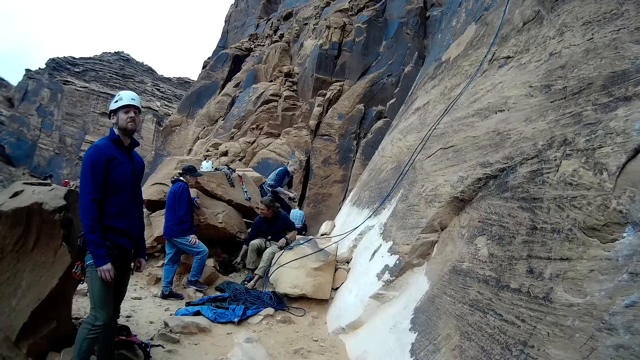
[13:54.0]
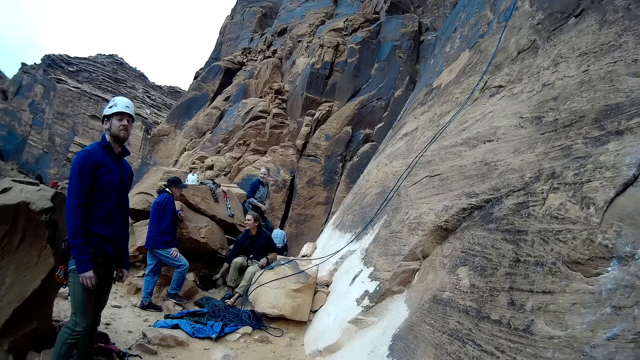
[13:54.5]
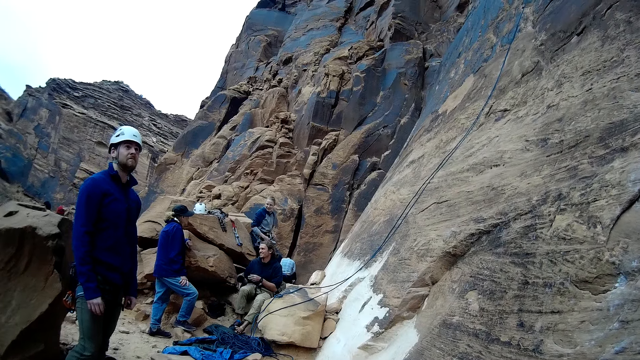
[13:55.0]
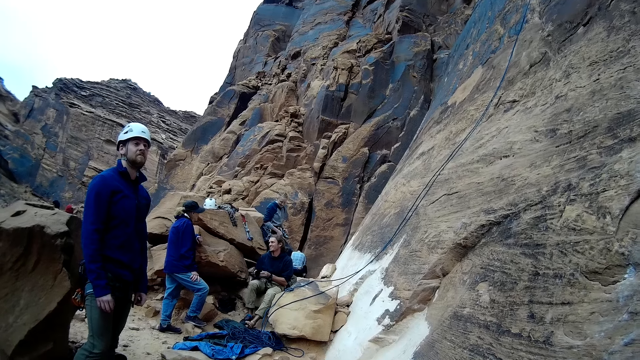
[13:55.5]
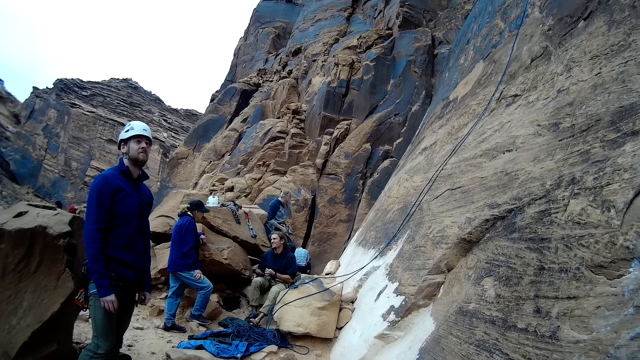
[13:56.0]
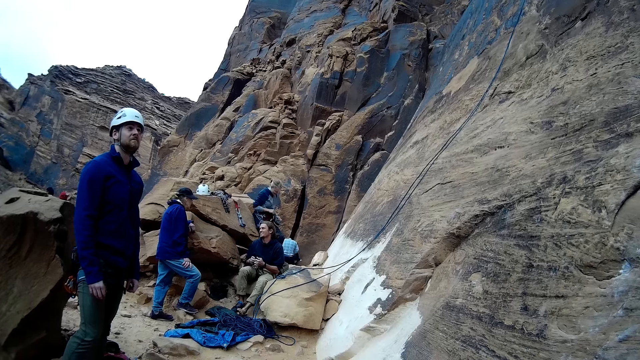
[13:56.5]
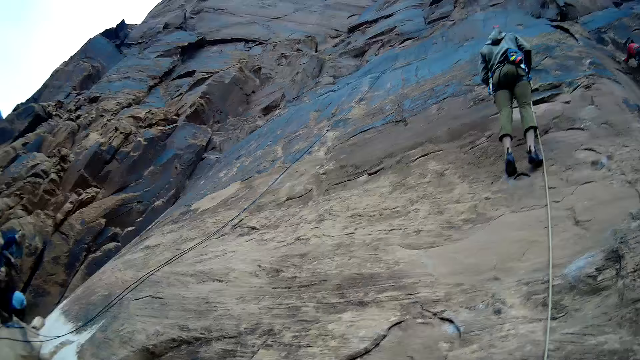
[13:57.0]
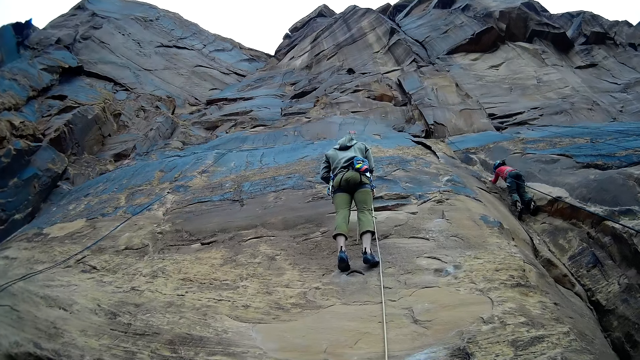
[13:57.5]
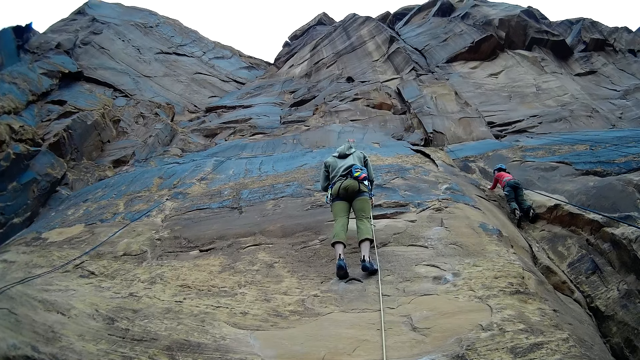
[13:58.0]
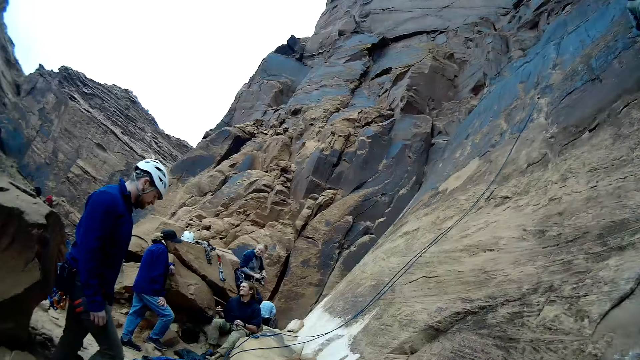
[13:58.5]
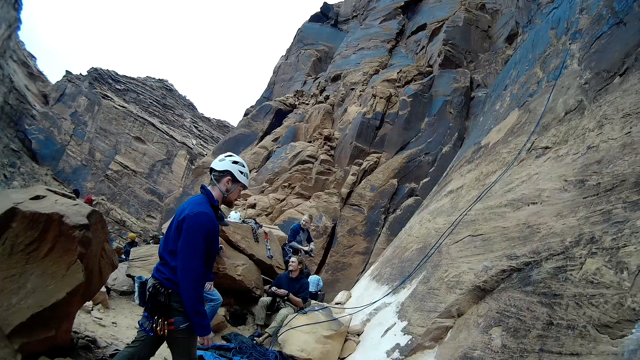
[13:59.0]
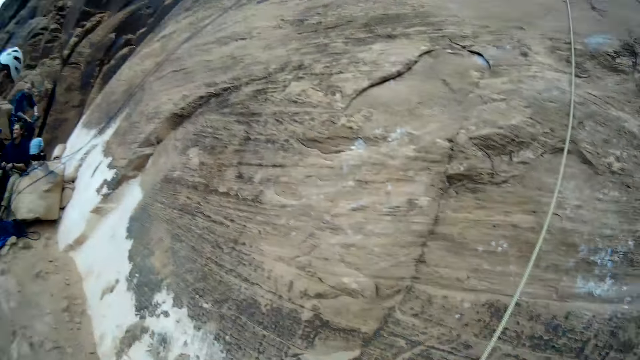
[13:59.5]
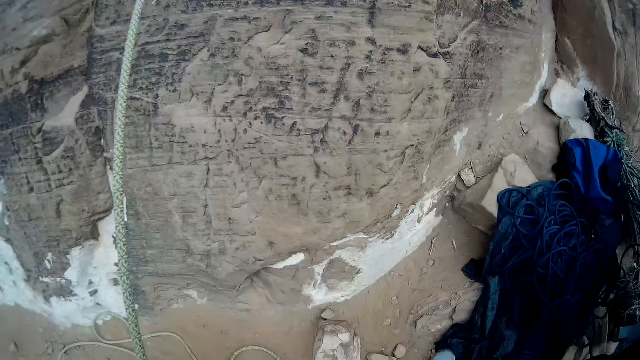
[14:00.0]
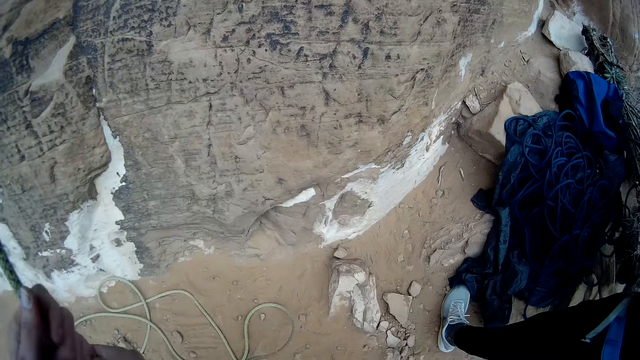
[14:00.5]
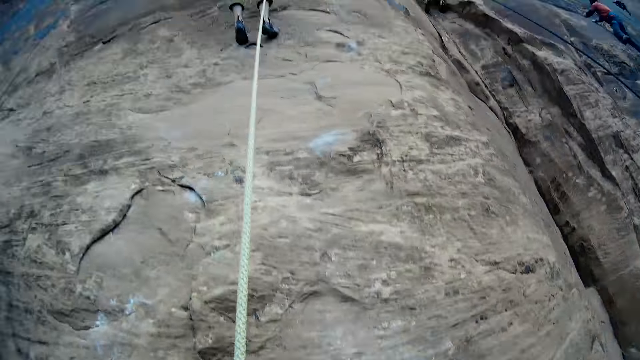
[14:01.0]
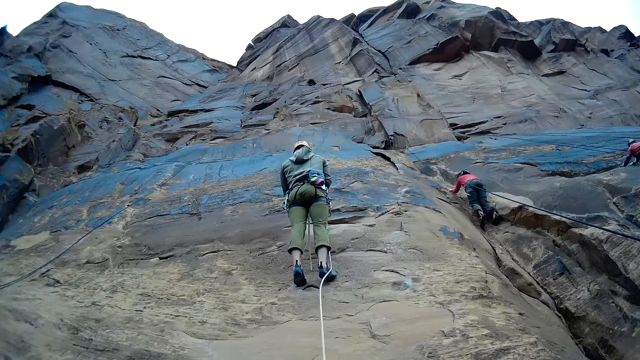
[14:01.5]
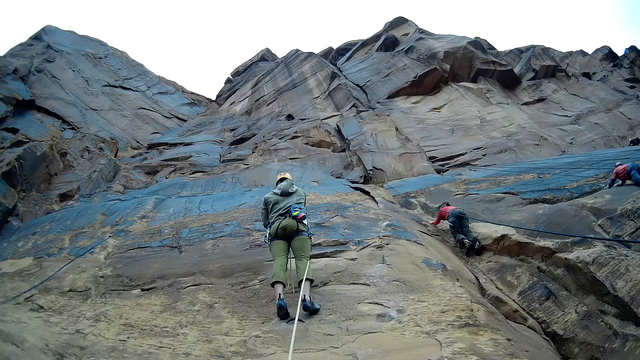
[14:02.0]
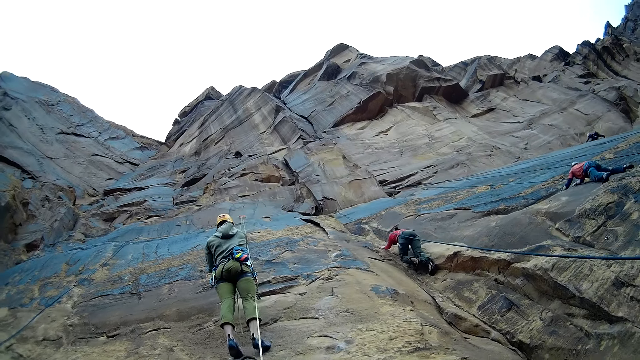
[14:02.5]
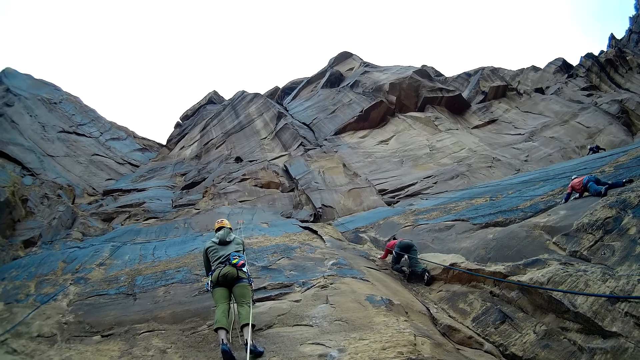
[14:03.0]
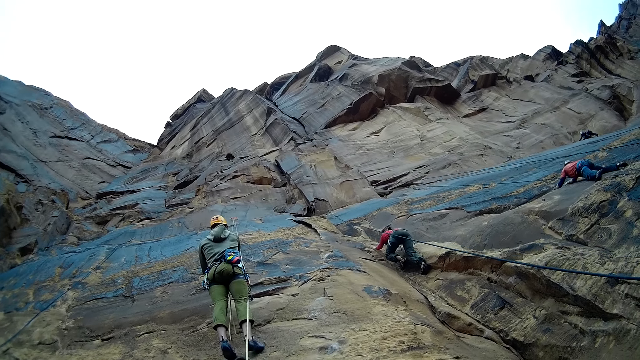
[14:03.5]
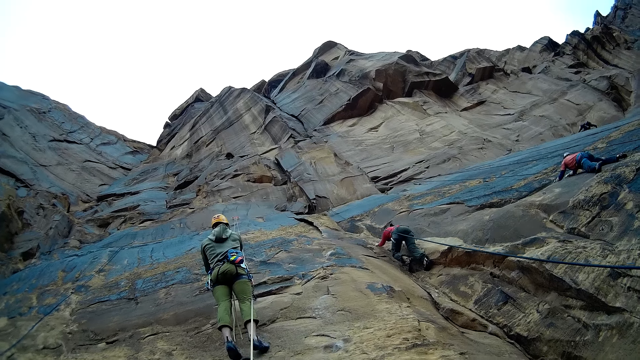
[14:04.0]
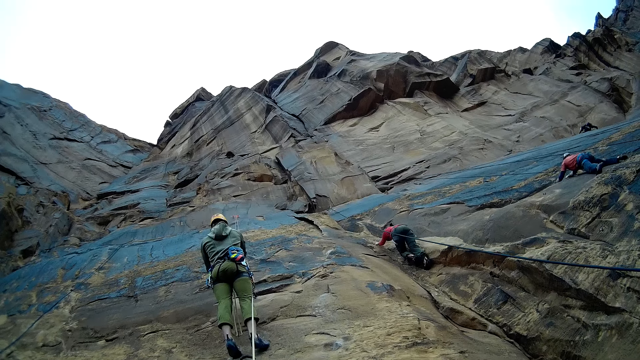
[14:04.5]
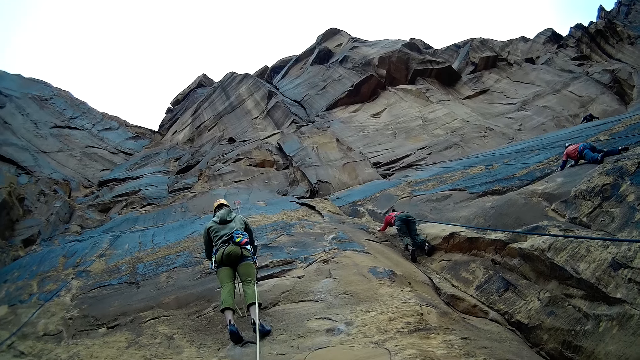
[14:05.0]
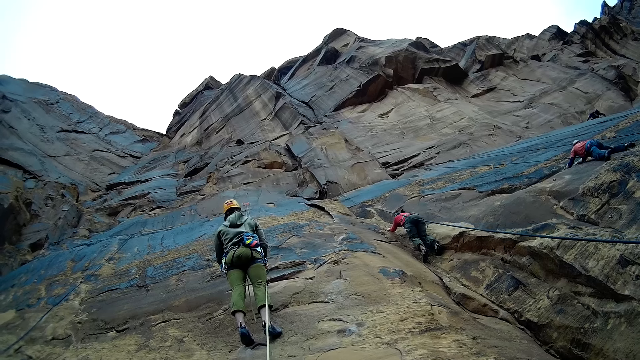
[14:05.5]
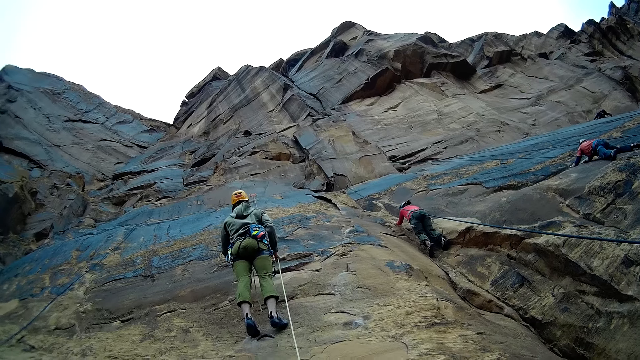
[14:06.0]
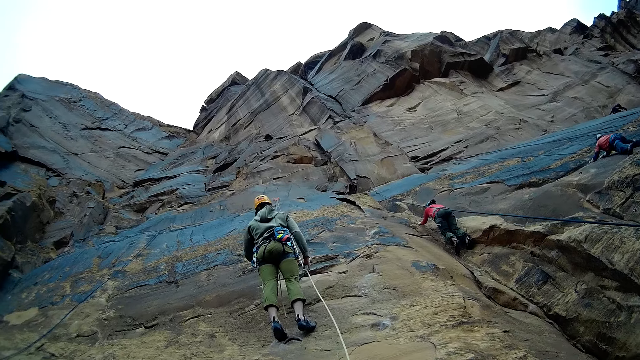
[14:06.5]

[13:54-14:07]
The camera wearer holds a rope. They look around the mountains.

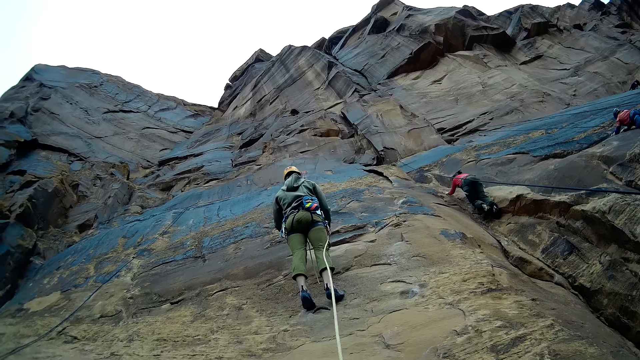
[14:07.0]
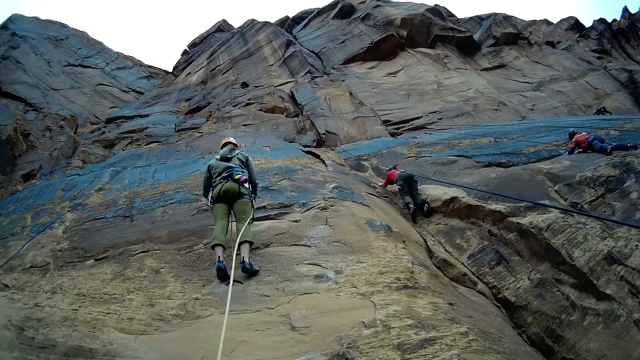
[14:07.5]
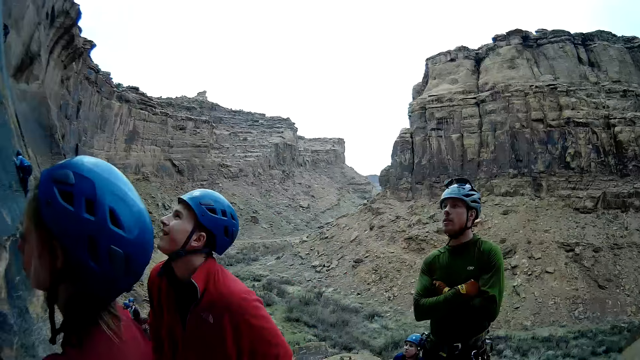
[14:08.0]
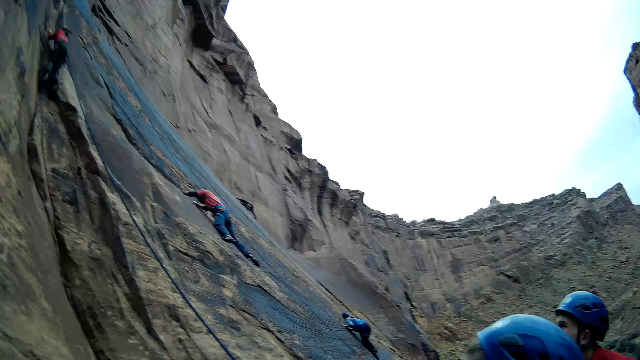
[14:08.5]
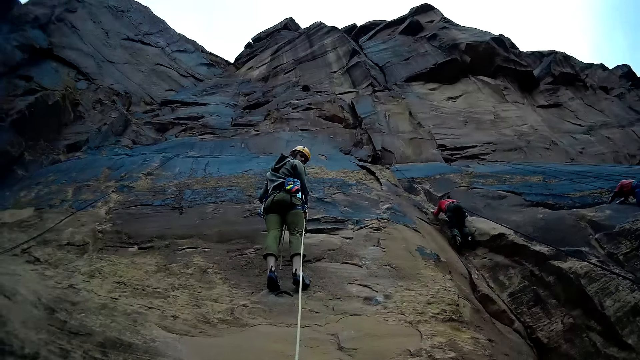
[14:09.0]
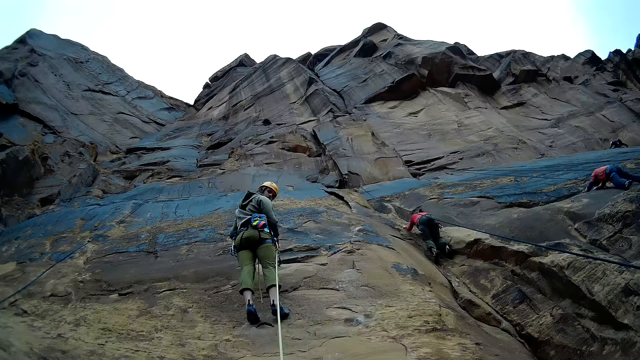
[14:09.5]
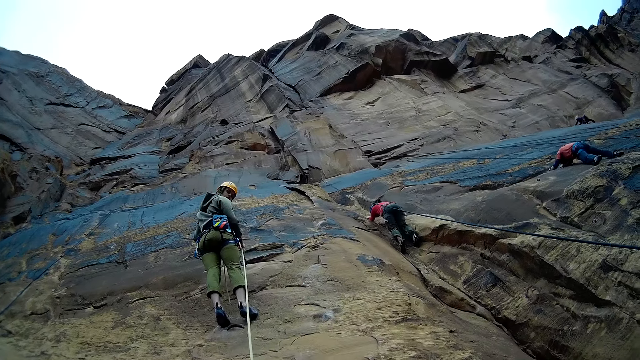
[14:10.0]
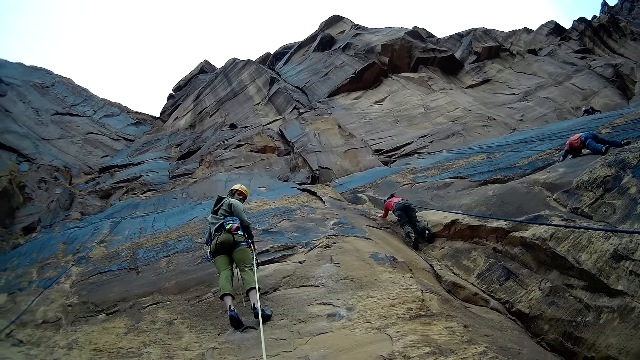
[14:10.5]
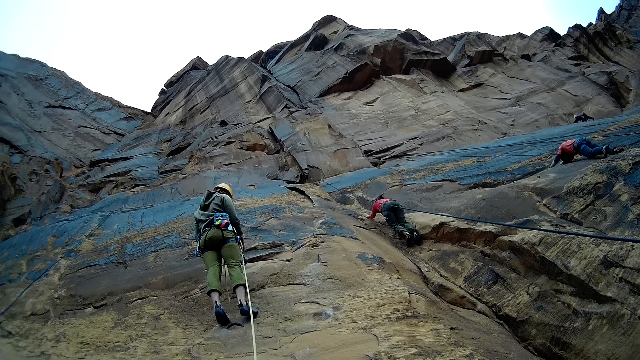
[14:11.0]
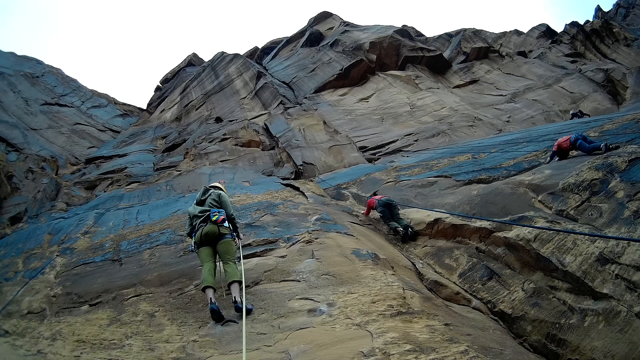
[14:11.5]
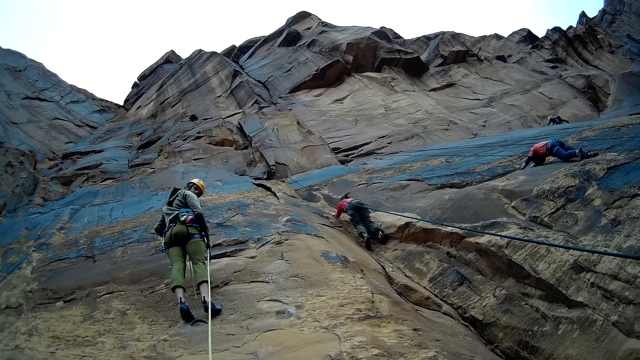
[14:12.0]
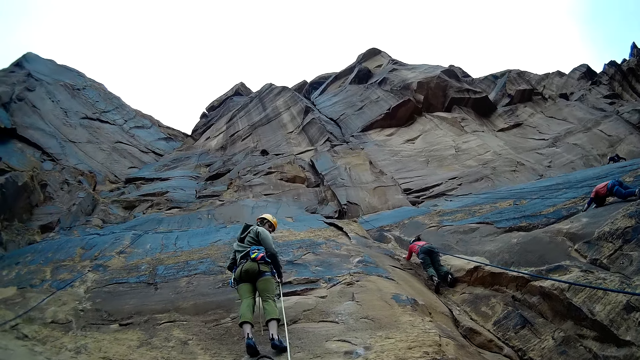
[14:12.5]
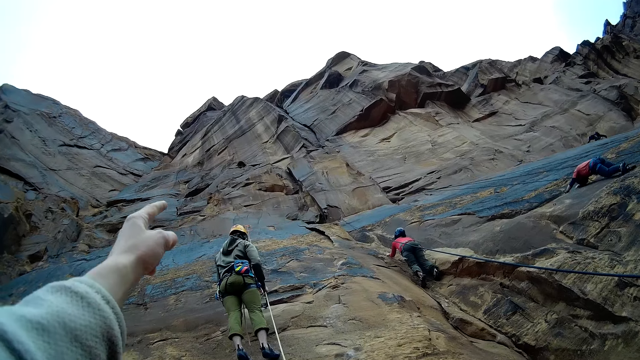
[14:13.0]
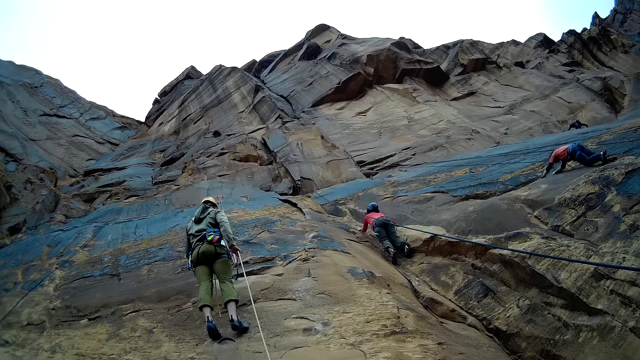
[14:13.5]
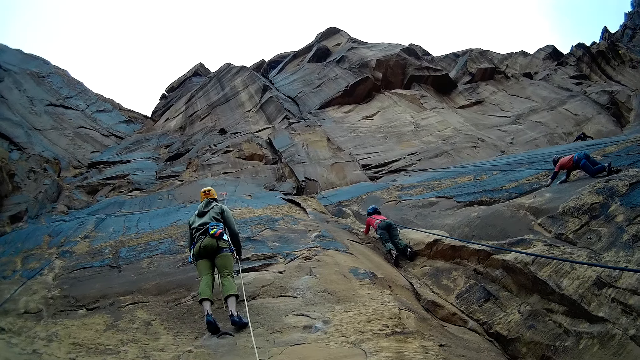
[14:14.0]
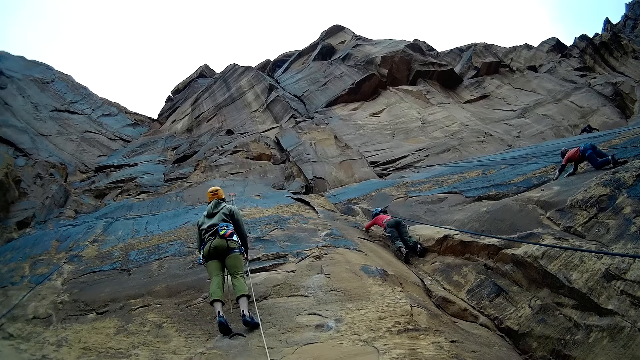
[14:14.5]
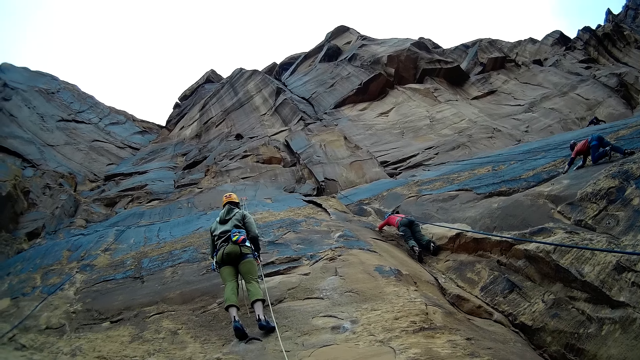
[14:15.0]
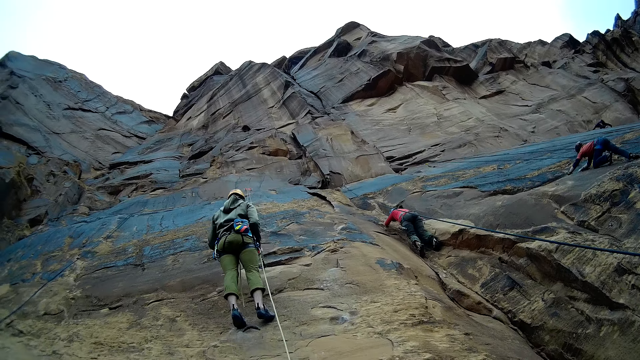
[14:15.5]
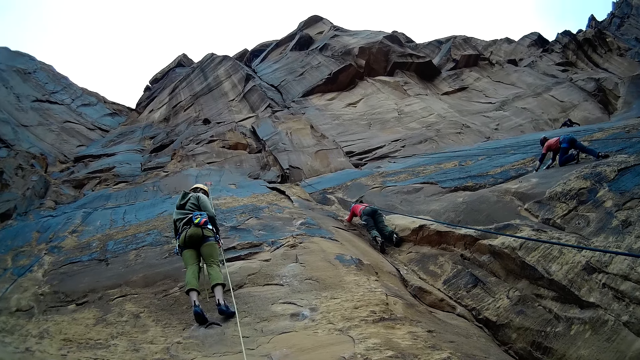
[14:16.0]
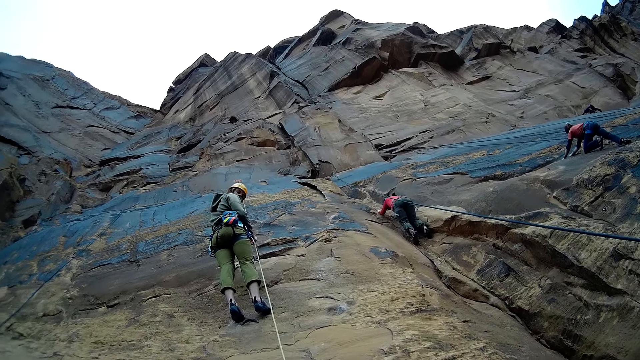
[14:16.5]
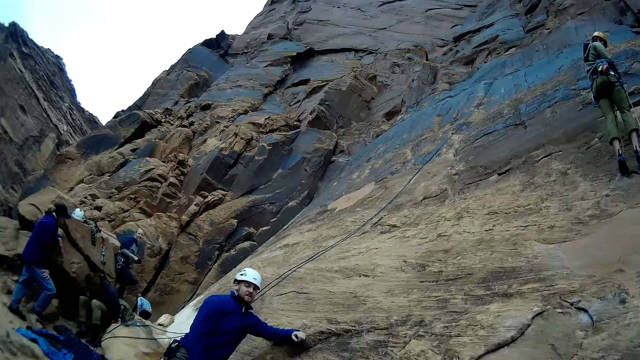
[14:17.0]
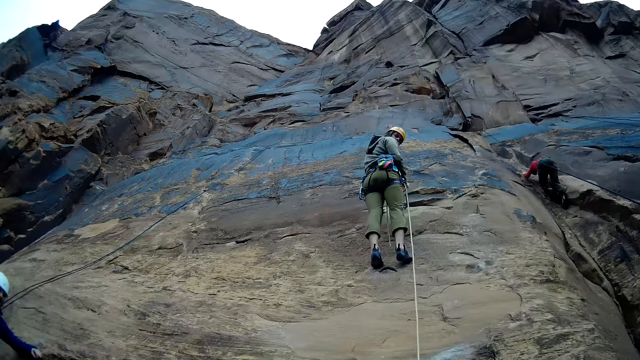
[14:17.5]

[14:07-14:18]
The camera wearer points a finger to a man.
